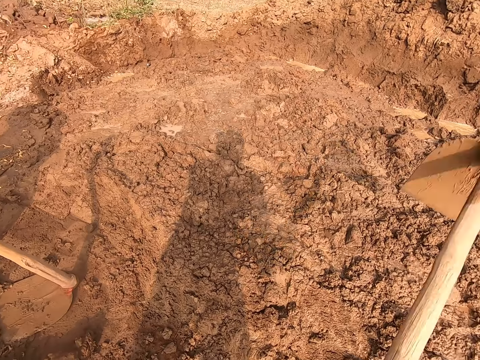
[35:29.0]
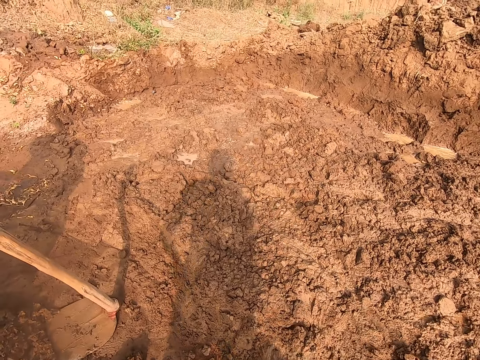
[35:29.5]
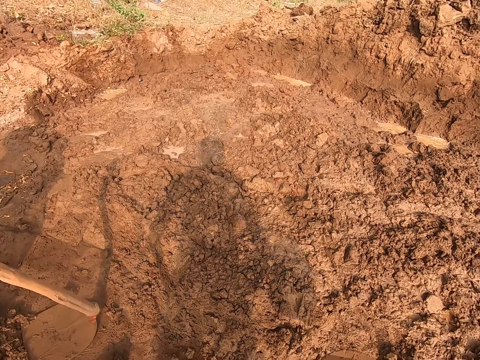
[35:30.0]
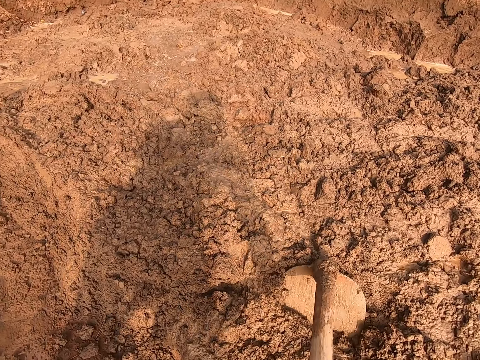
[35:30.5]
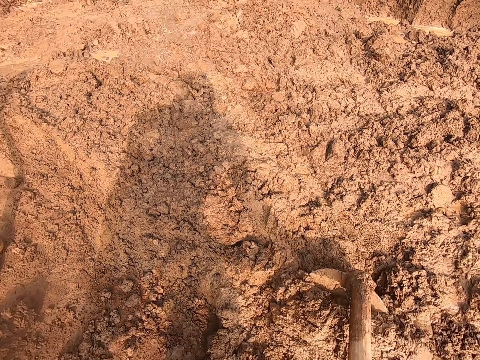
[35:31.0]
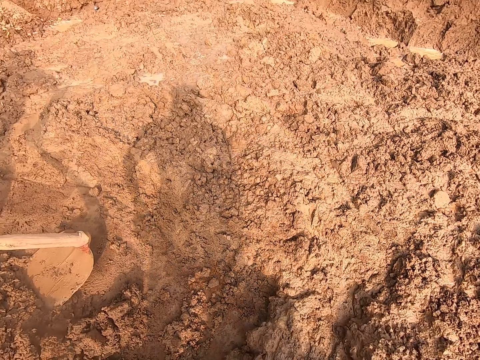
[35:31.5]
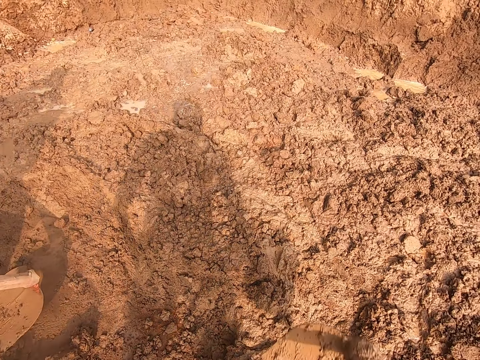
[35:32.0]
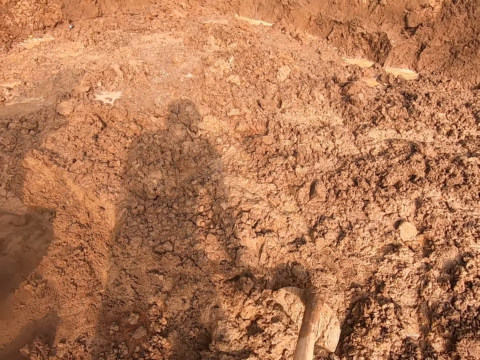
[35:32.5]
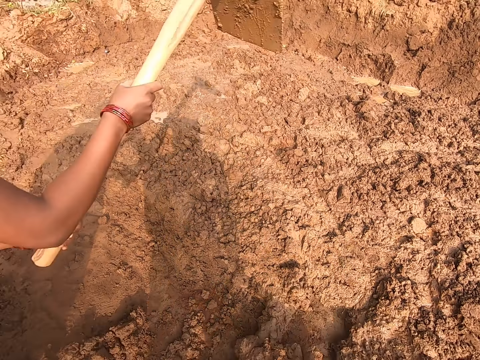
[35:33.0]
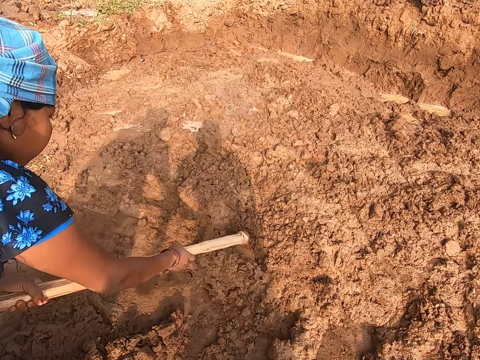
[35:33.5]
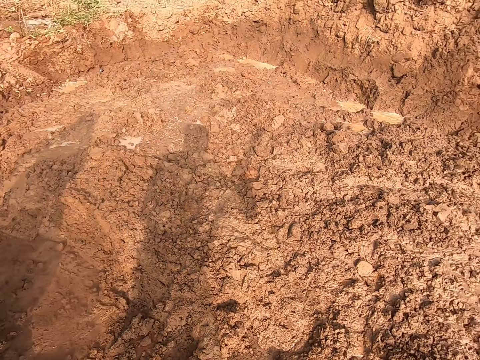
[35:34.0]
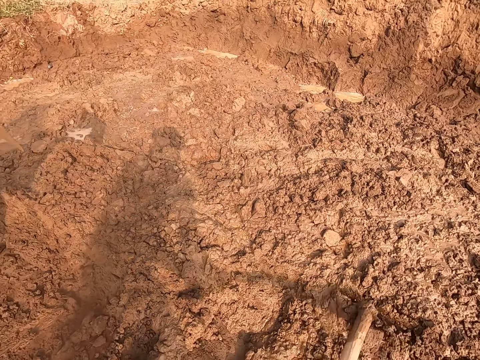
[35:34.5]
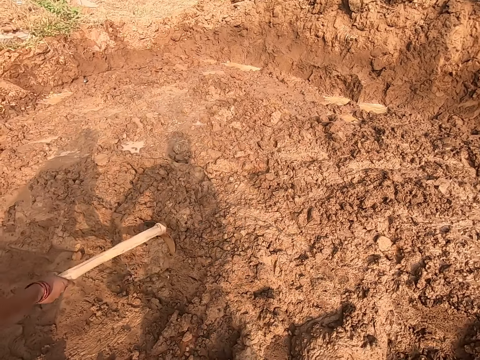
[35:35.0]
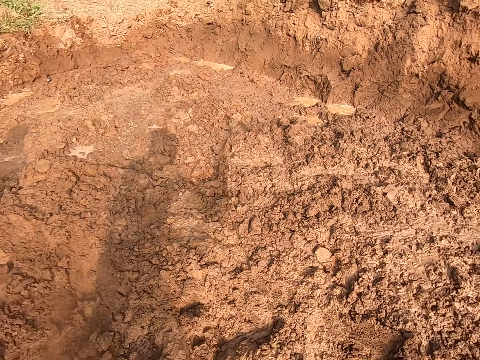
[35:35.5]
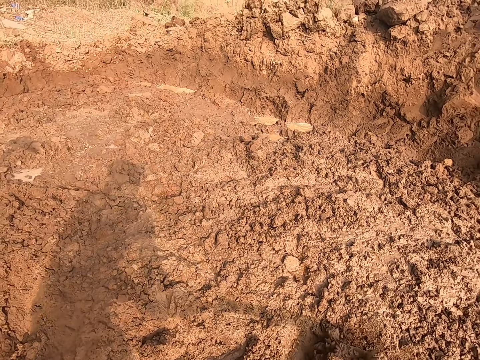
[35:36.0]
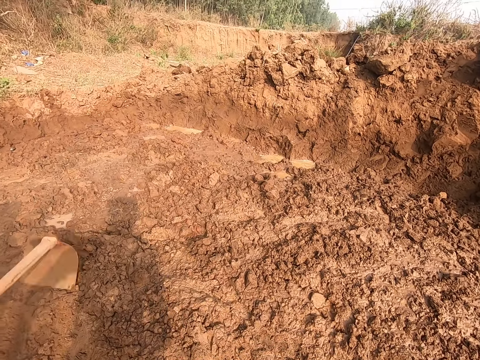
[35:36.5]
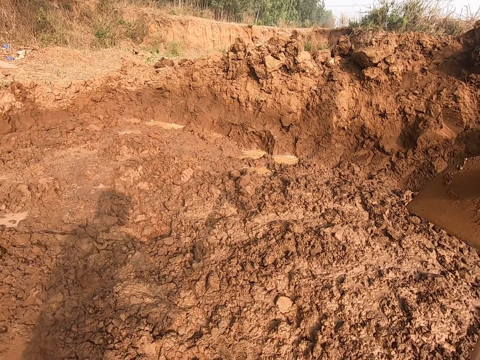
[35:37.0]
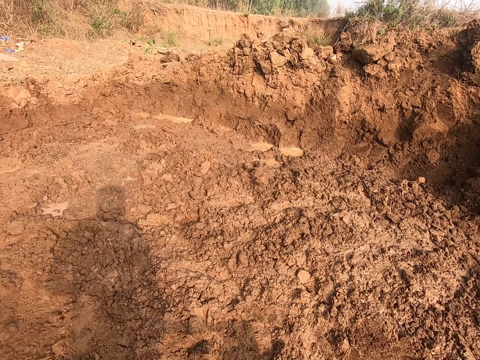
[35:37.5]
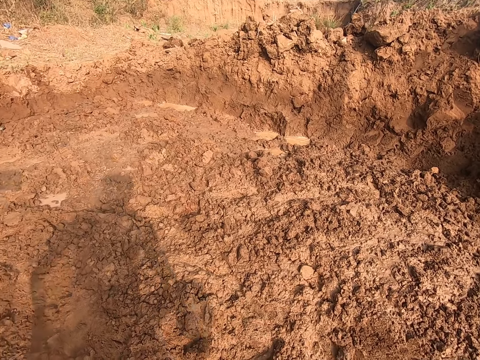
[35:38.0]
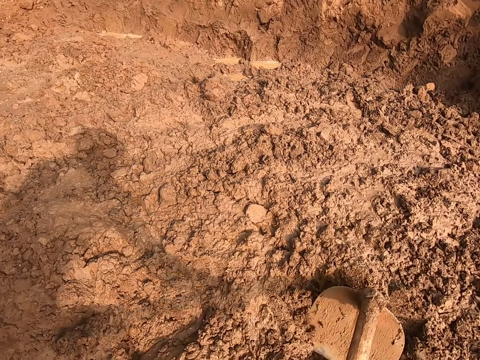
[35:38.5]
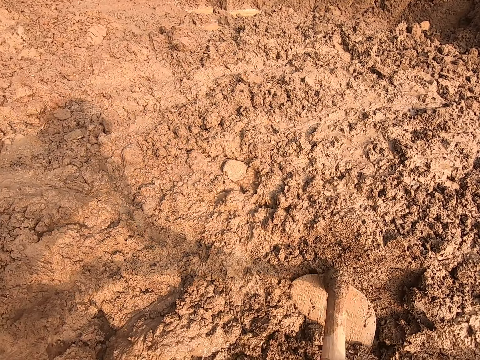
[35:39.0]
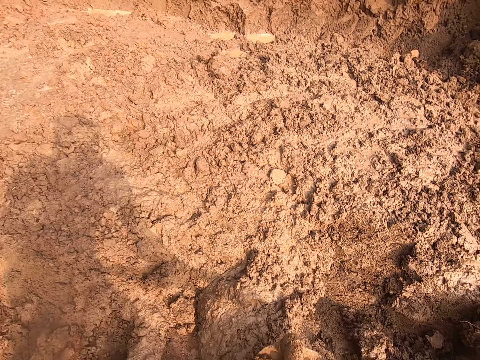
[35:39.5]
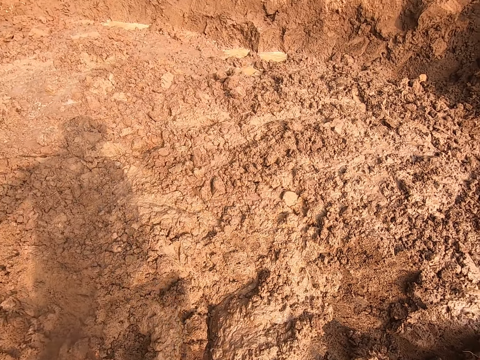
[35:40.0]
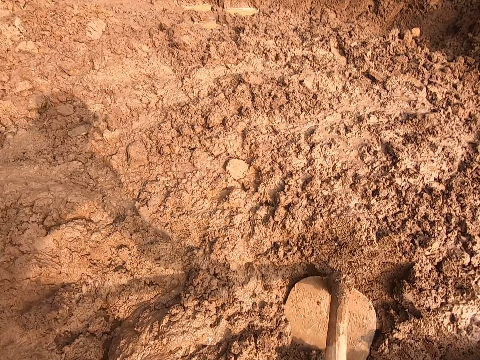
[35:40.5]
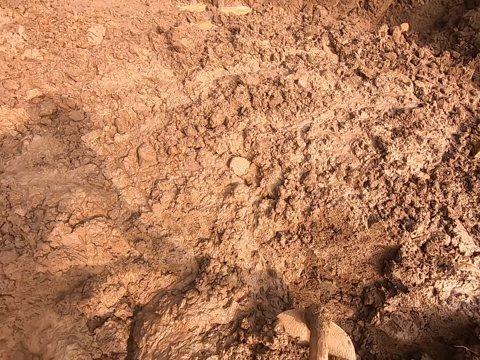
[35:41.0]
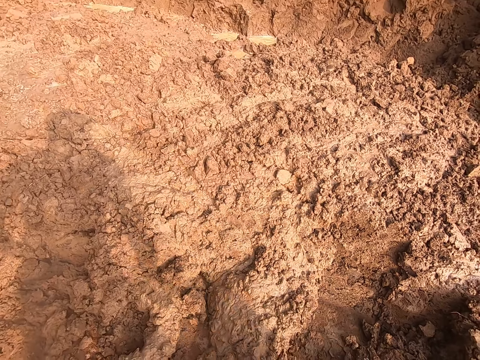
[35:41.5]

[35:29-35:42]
The woman packs sand from the ground with the hoe in both hands.

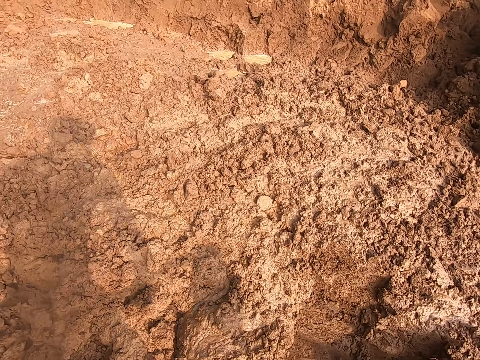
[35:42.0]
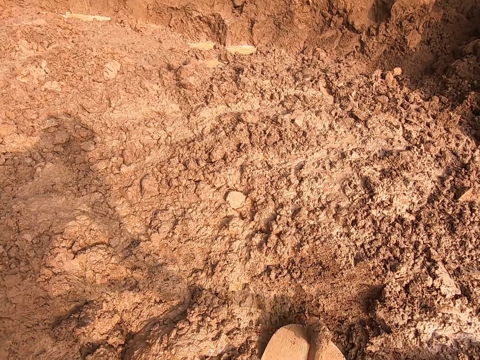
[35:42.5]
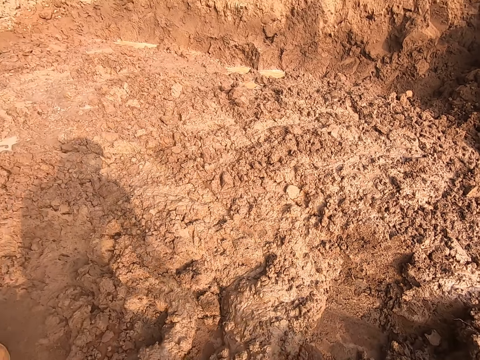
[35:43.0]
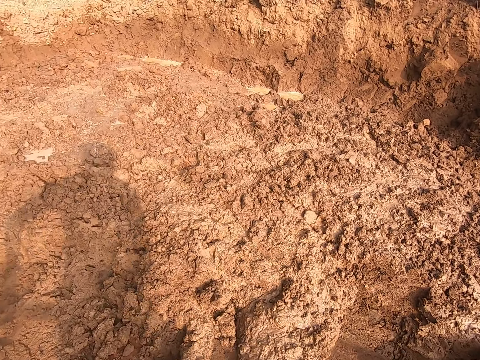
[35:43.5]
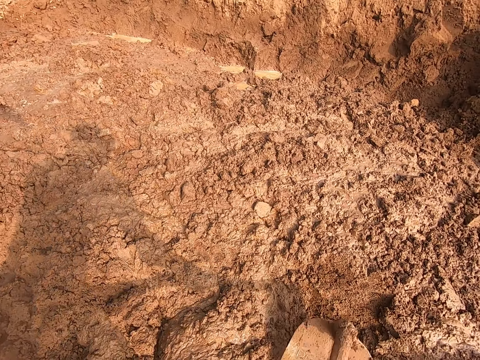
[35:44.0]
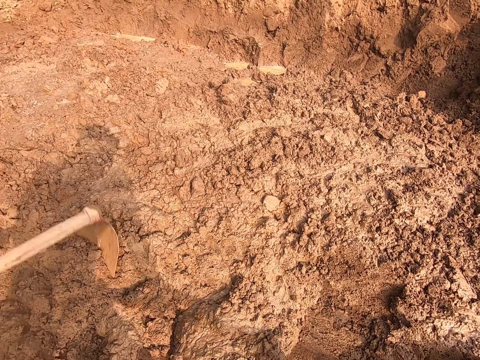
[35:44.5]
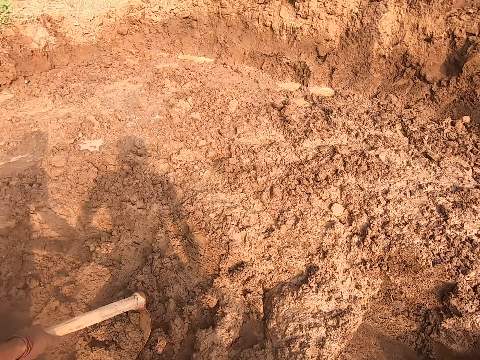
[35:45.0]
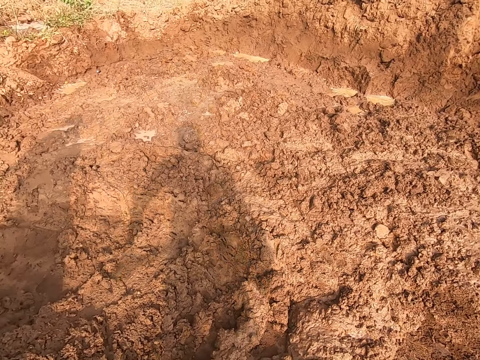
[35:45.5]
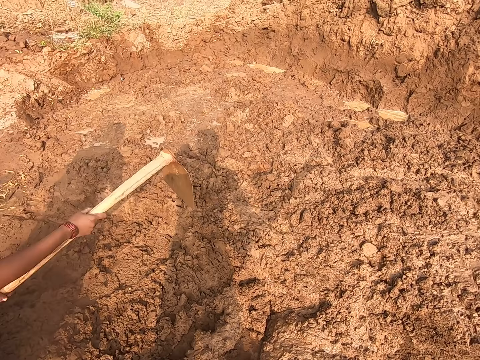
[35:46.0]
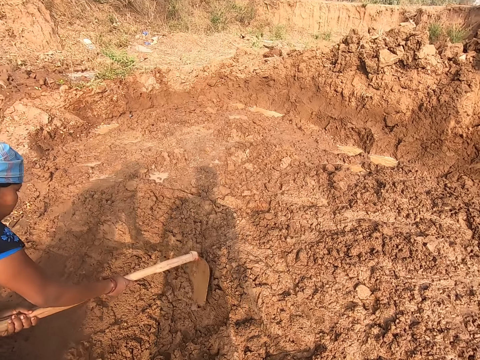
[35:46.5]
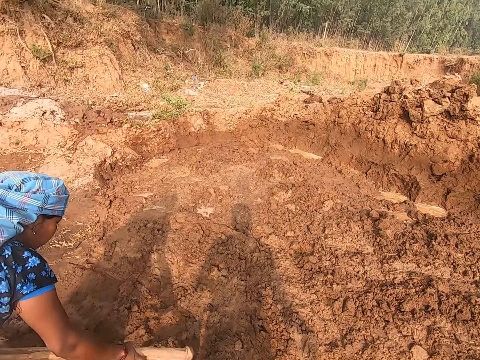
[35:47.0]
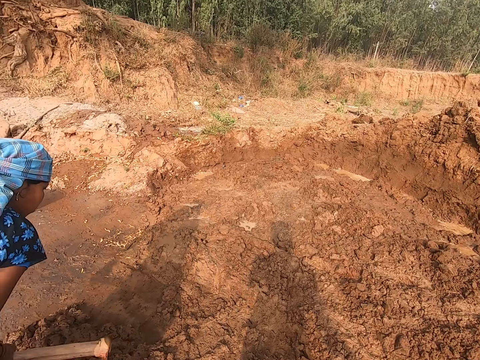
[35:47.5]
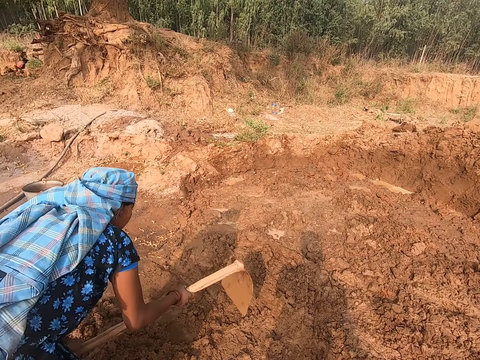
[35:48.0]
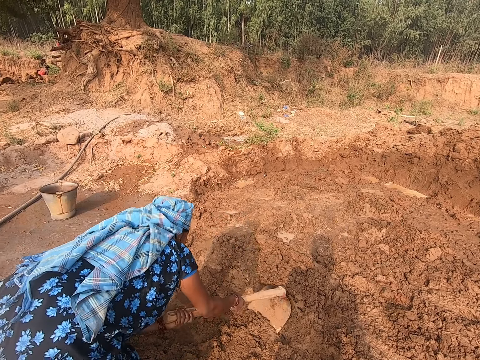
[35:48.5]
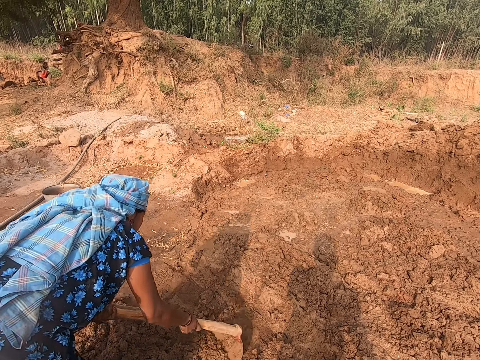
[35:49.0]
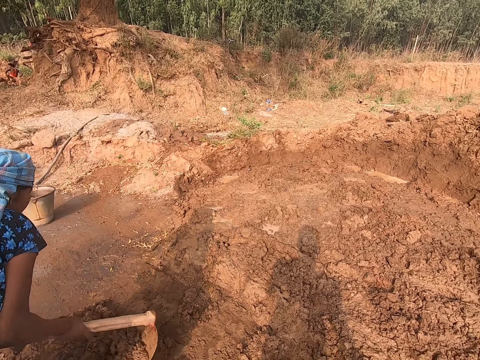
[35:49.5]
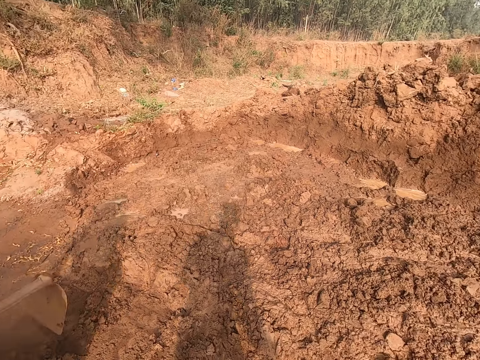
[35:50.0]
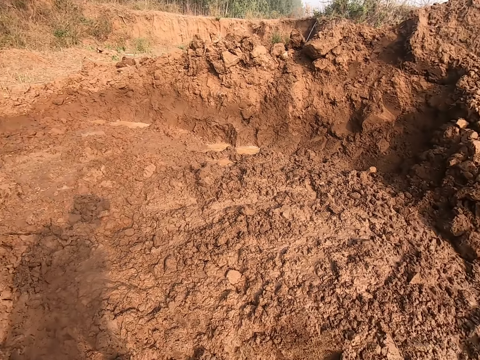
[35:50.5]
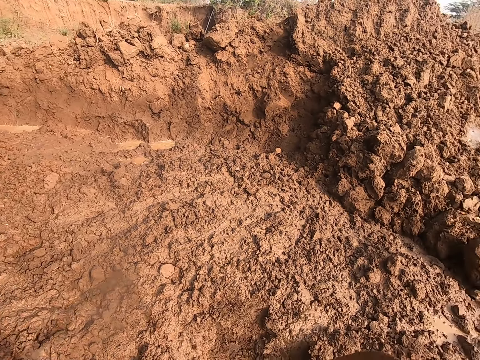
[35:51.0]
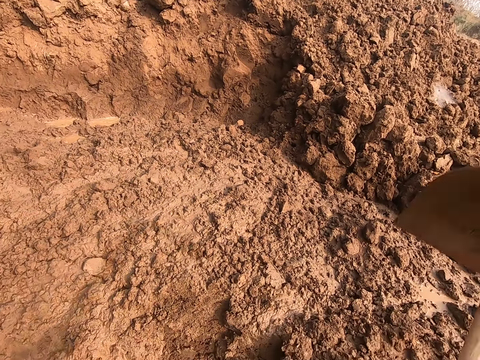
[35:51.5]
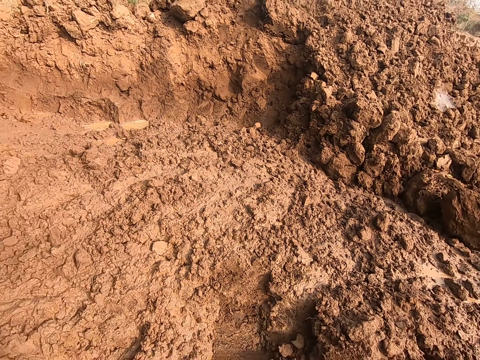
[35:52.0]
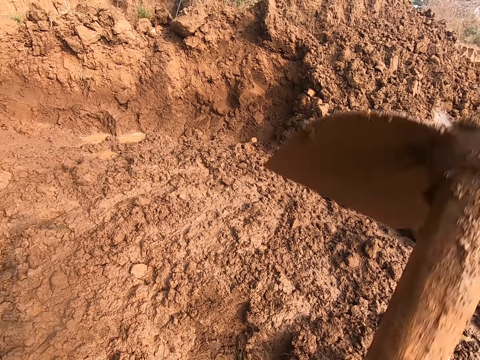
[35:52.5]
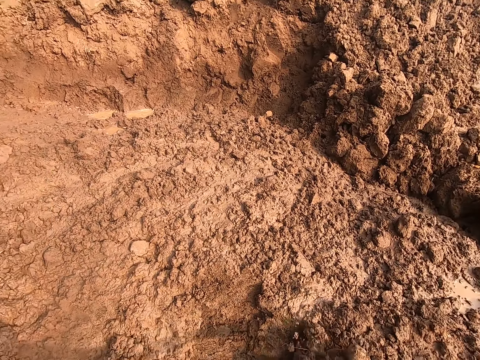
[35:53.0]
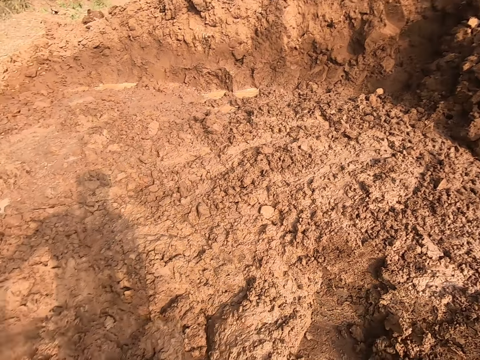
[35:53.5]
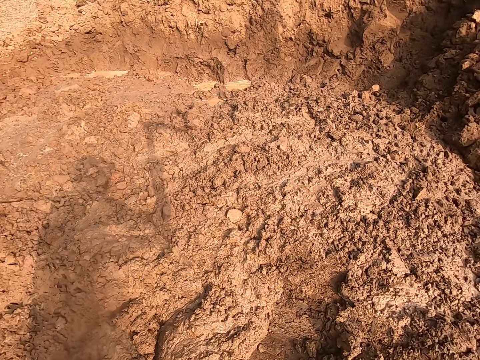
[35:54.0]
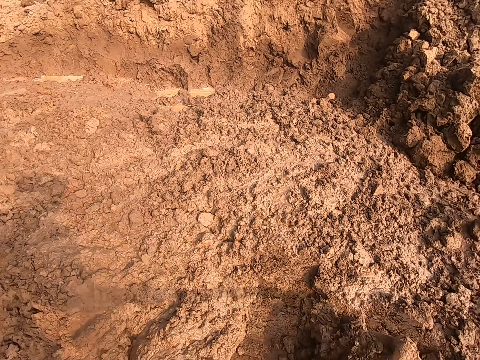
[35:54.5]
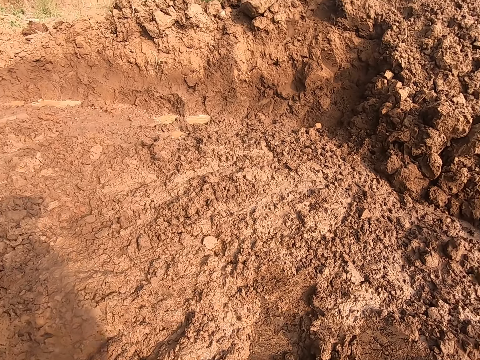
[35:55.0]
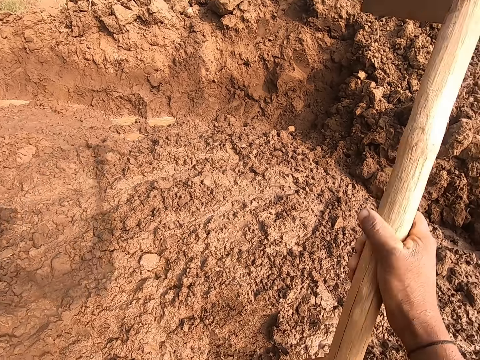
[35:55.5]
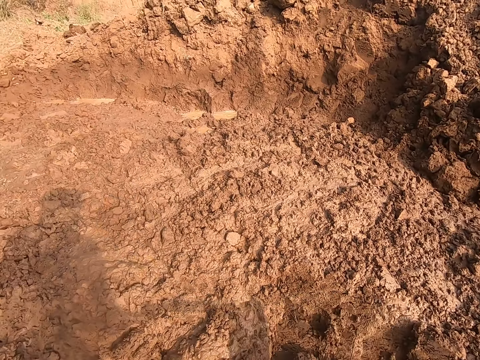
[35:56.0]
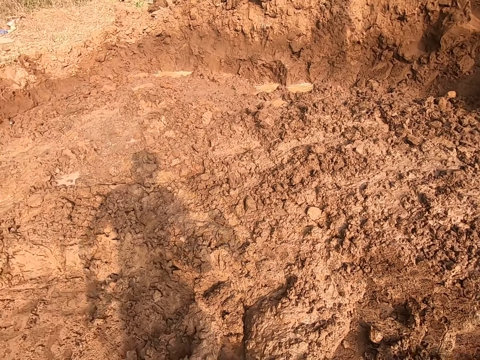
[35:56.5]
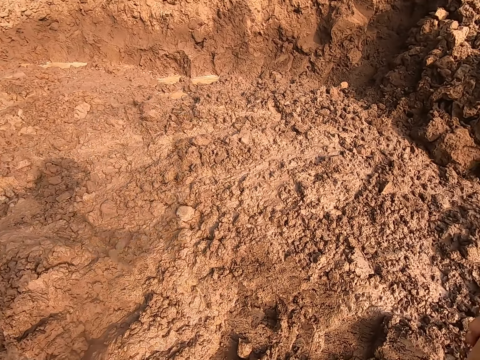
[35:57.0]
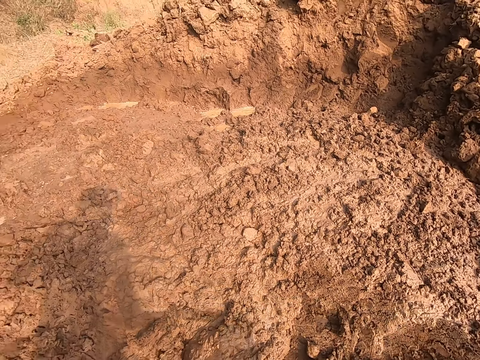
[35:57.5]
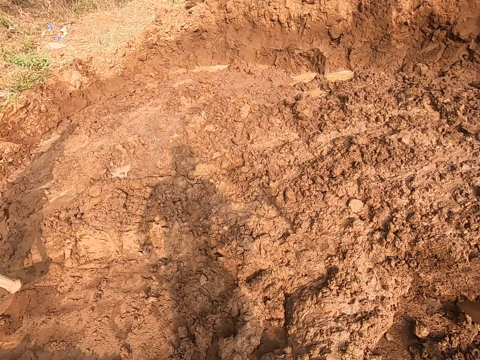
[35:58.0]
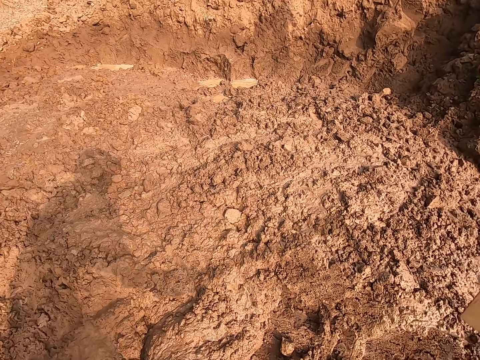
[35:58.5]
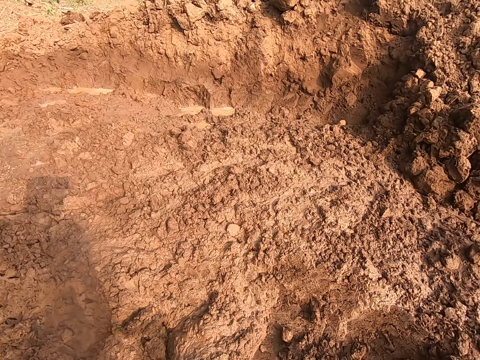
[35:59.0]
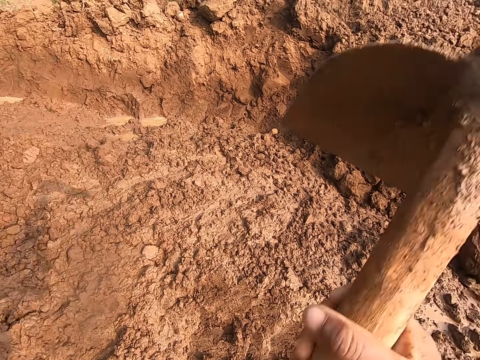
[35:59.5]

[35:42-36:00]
The woman packs sand from the ground with the hoe in both hands. The camera wearer packs sand from the ground with the hoe in both hands.
